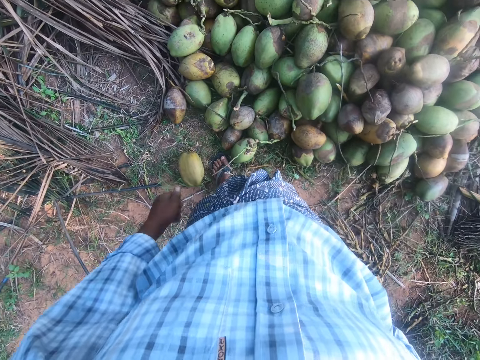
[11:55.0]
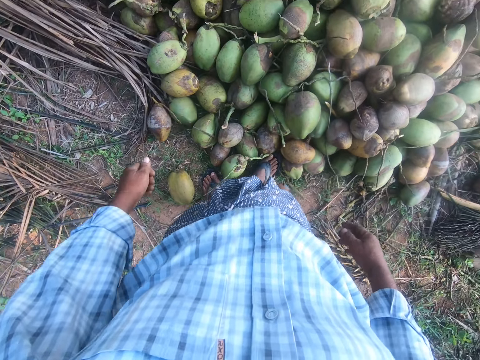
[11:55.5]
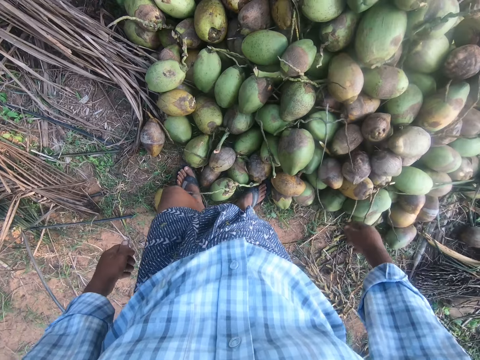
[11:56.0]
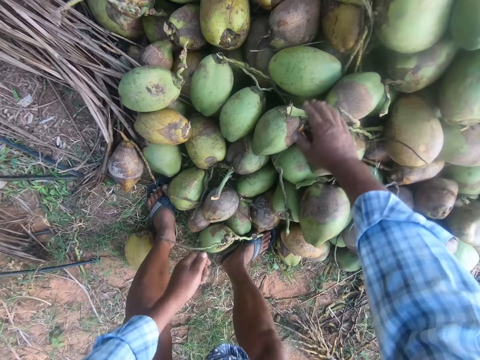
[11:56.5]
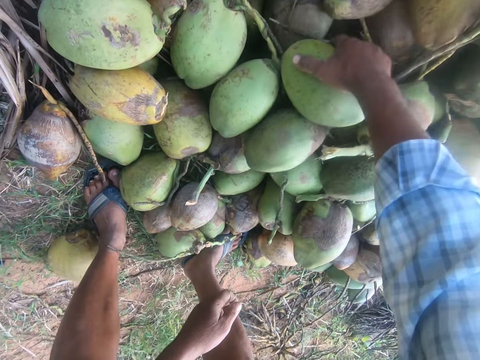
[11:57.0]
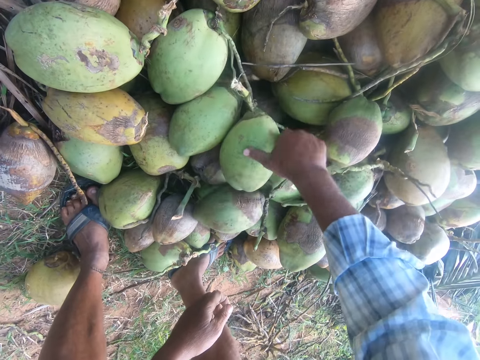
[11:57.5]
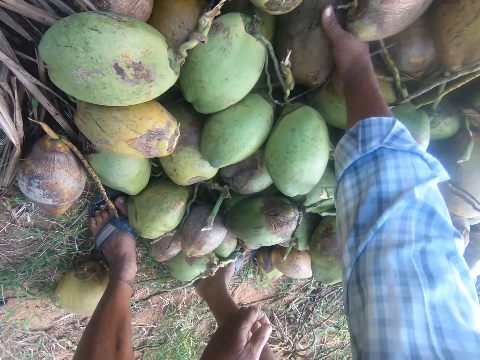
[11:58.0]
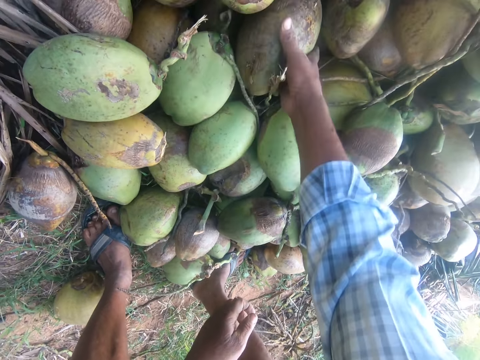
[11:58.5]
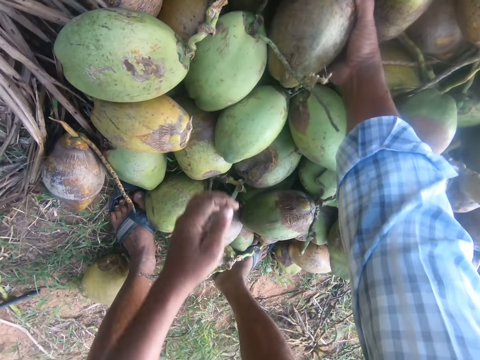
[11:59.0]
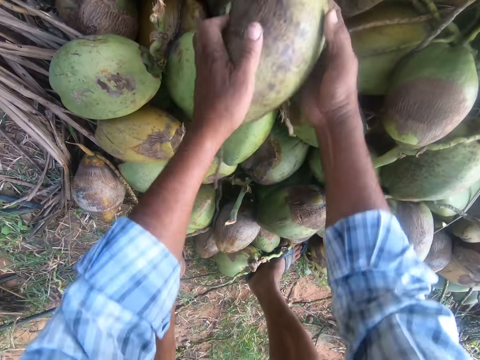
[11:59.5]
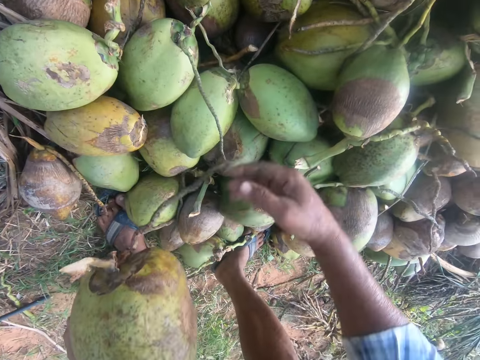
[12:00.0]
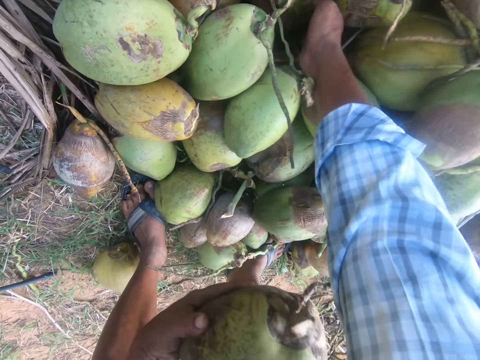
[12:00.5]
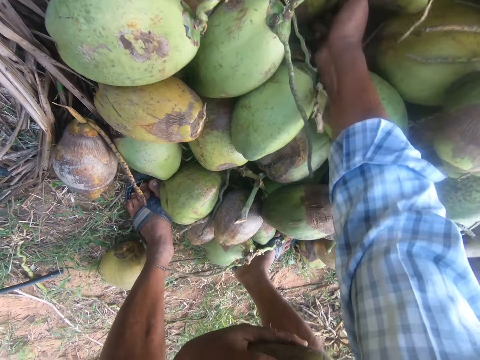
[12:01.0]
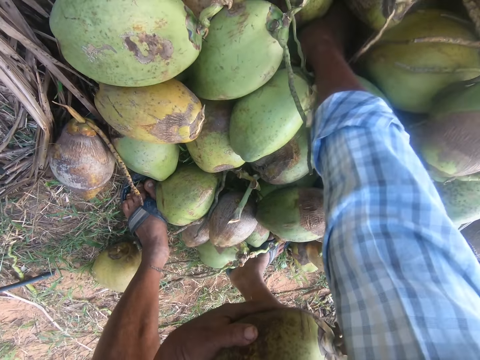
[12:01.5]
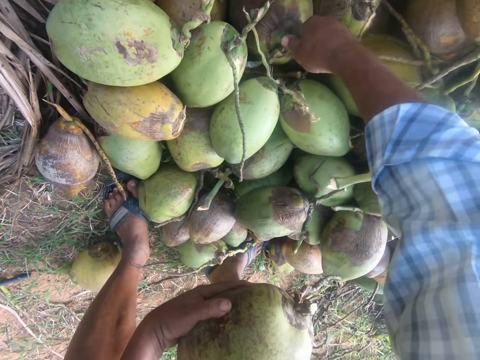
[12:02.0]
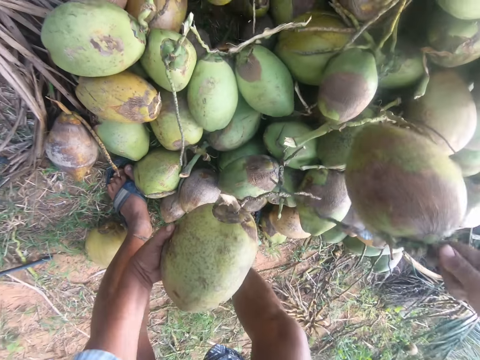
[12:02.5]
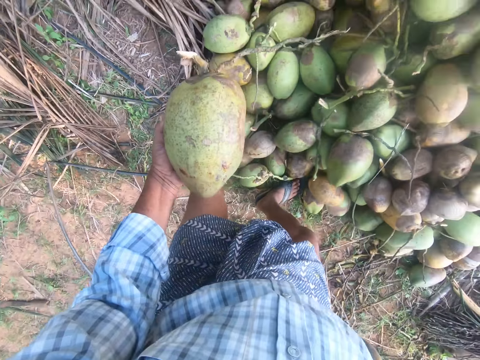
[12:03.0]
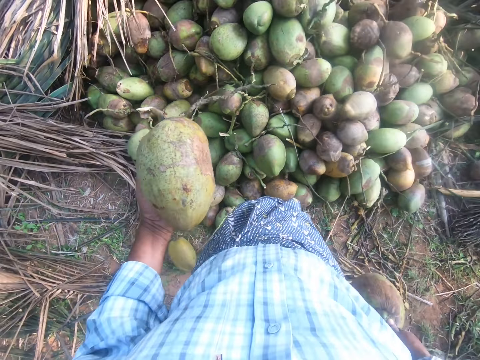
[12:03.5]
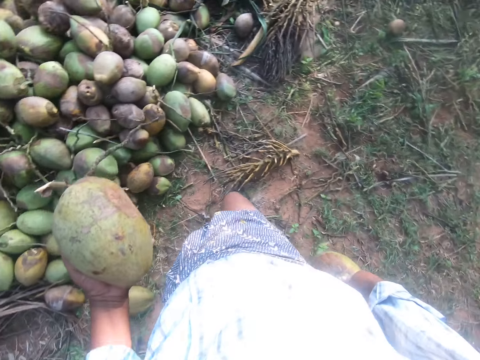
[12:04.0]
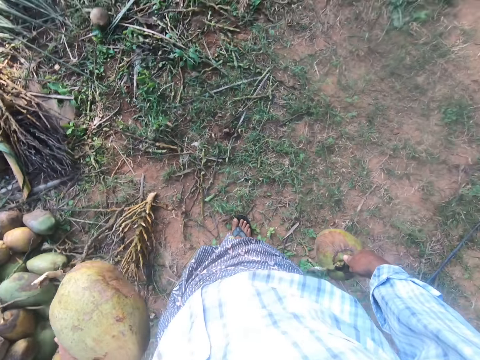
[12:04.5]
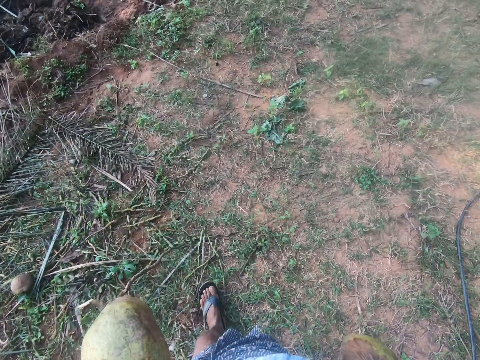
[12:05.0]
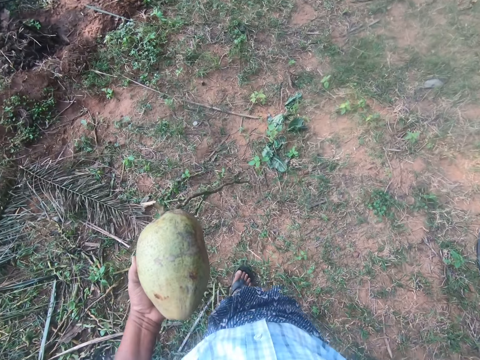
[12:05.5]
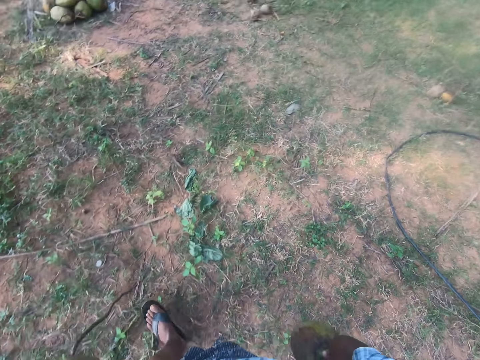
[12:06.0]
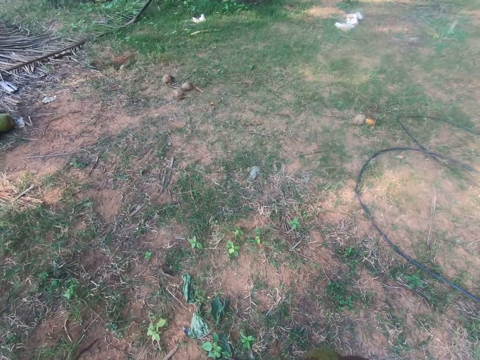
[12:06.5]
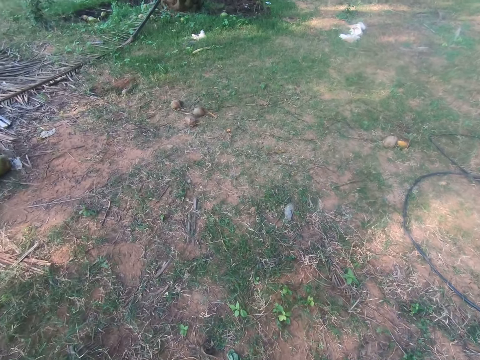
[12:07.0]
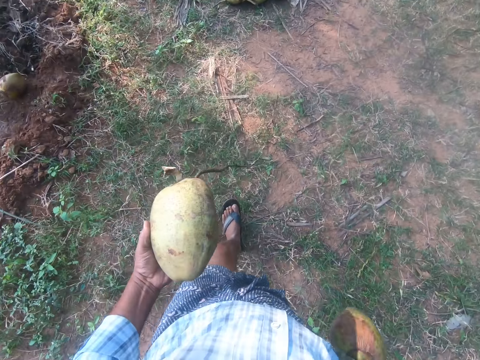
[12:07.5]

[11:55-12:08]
The camera wearer stands beside the coconuts. He bends. He picks another set of coconuts. He searches through the coconuts. He pulls a coconut. He picks the coconut with both hands. He picks the coconut with his hand. He stands up. He walks away from the heap of coconuts.

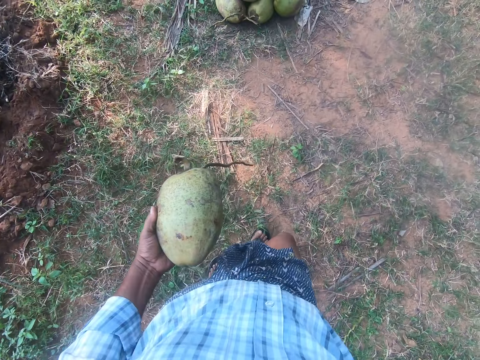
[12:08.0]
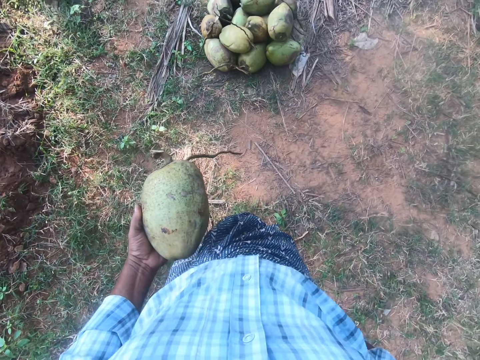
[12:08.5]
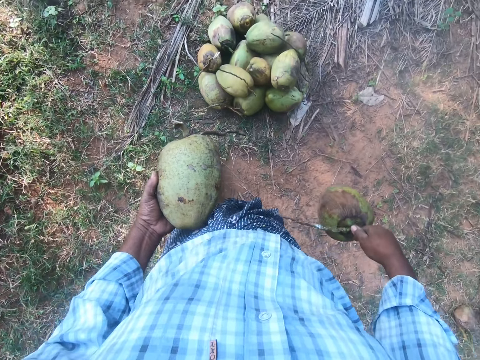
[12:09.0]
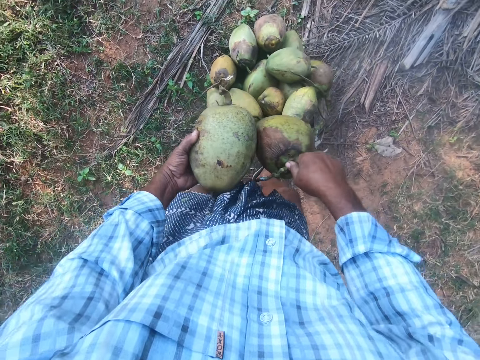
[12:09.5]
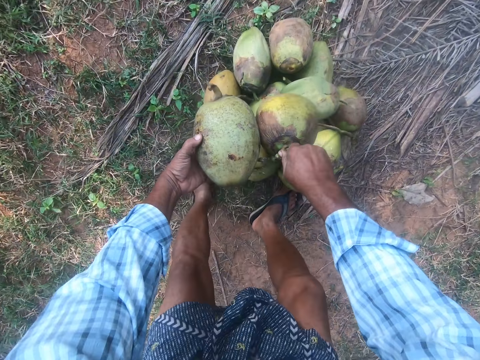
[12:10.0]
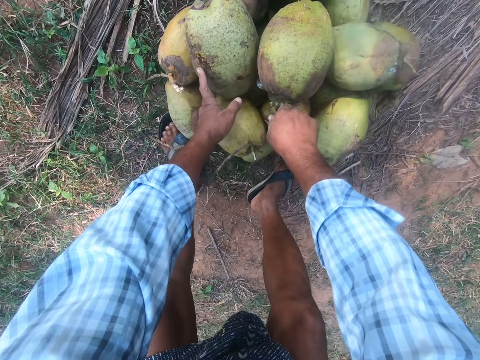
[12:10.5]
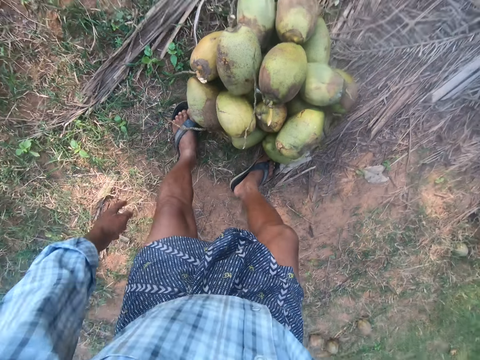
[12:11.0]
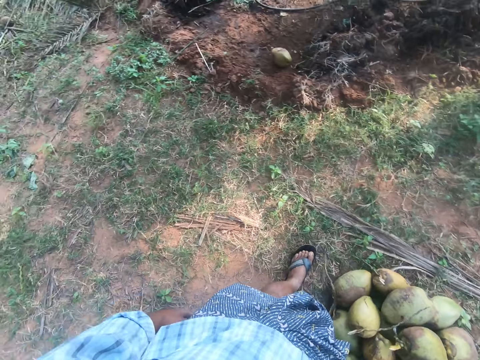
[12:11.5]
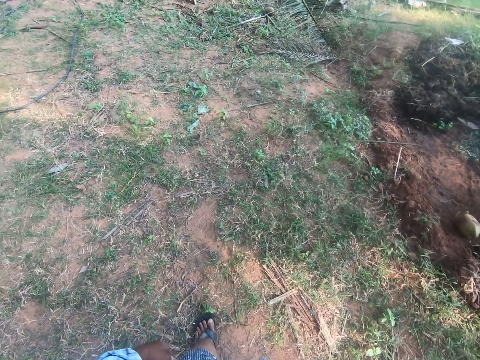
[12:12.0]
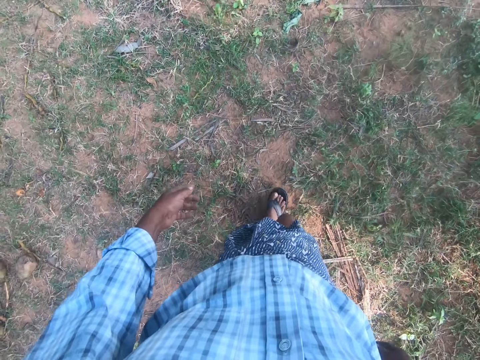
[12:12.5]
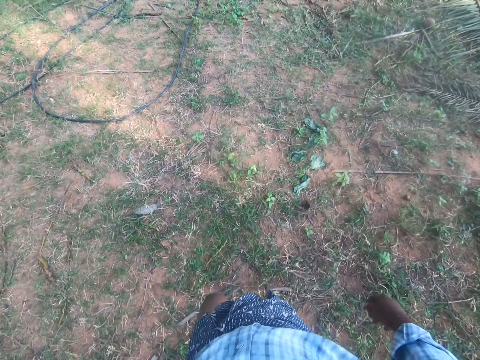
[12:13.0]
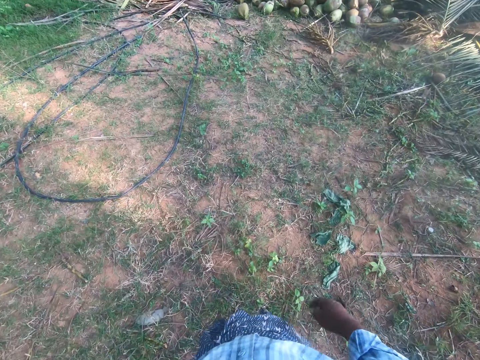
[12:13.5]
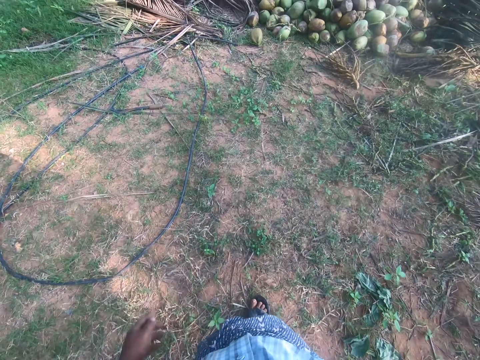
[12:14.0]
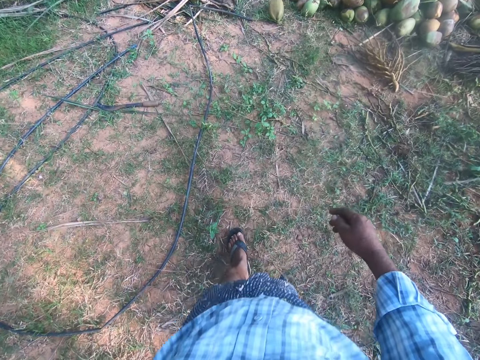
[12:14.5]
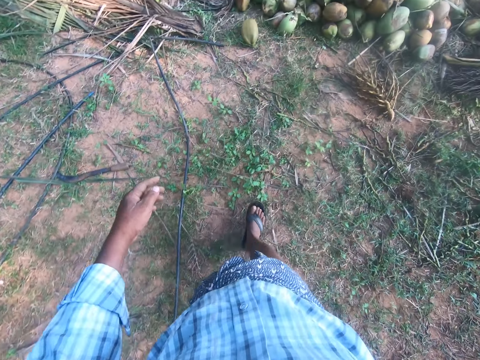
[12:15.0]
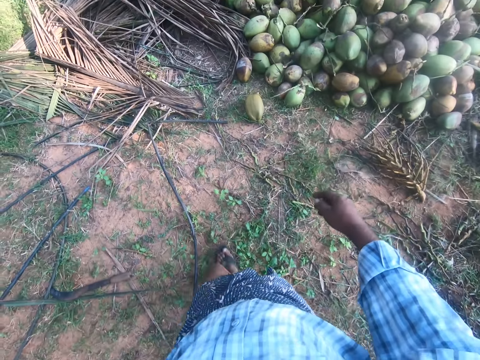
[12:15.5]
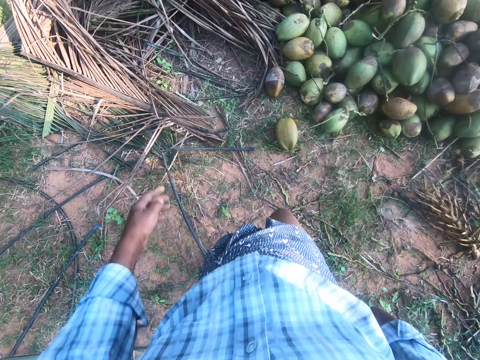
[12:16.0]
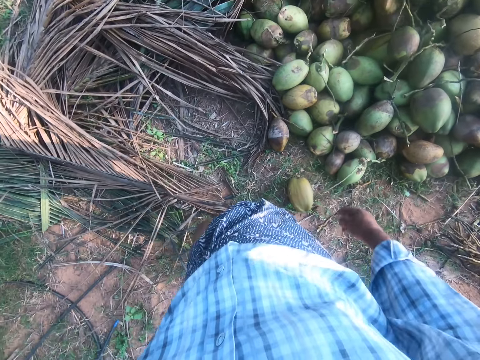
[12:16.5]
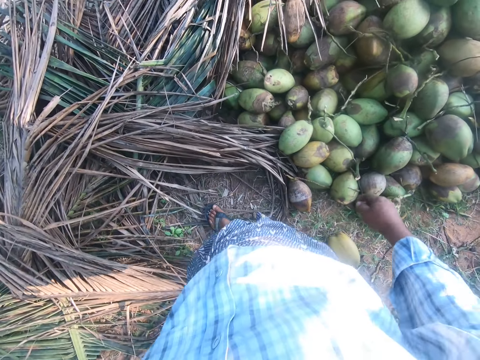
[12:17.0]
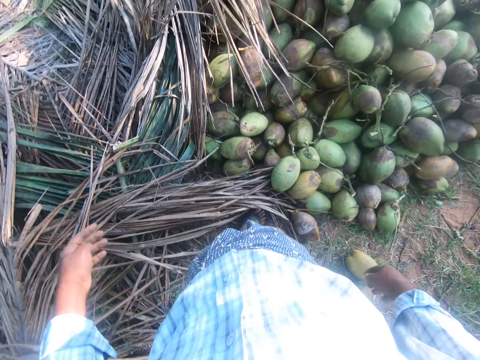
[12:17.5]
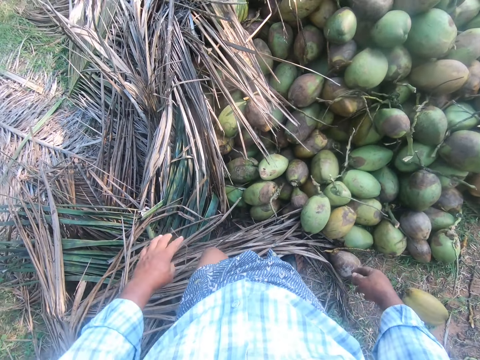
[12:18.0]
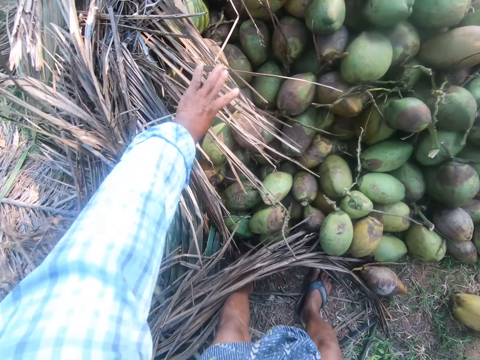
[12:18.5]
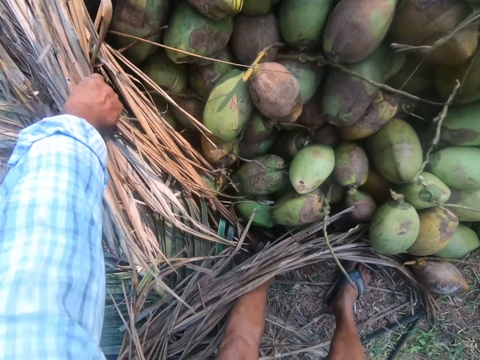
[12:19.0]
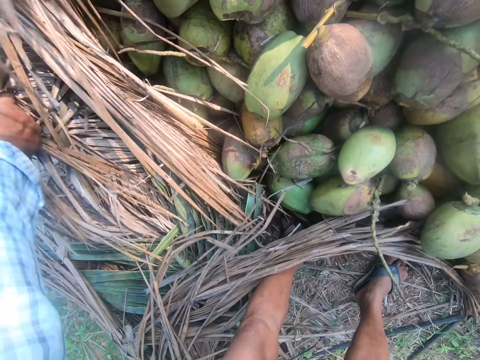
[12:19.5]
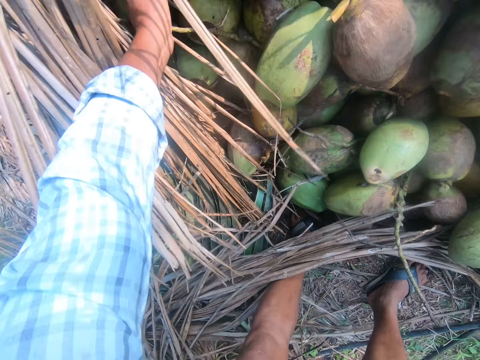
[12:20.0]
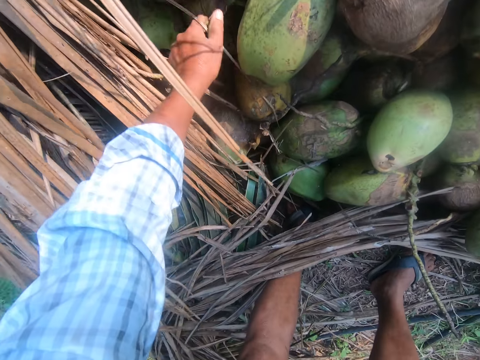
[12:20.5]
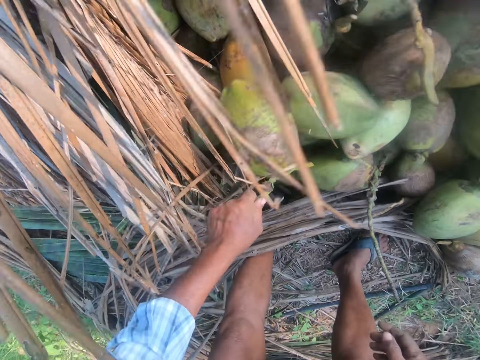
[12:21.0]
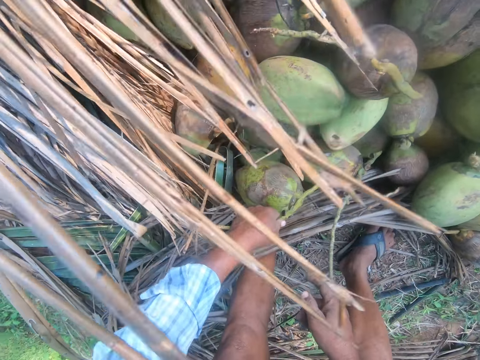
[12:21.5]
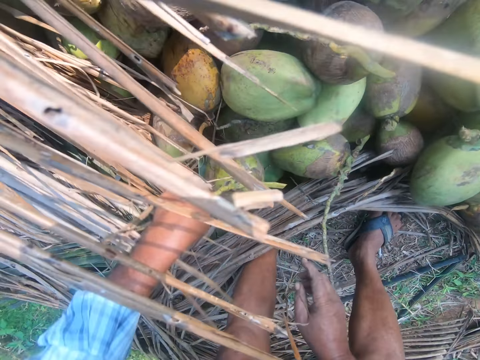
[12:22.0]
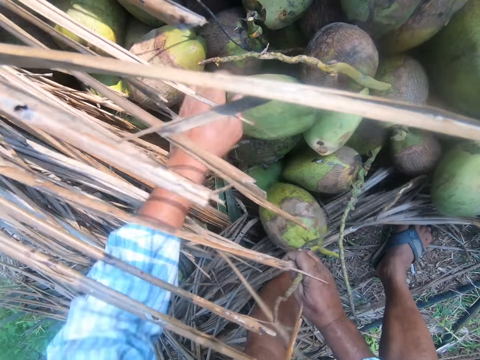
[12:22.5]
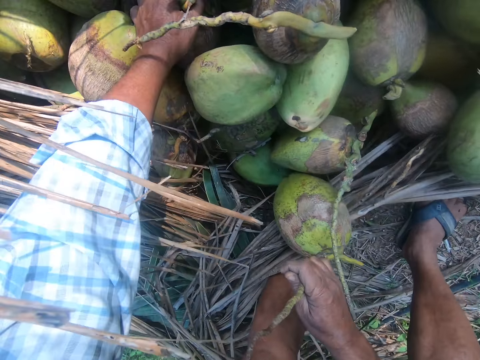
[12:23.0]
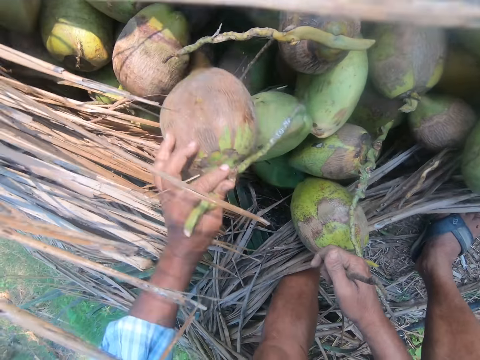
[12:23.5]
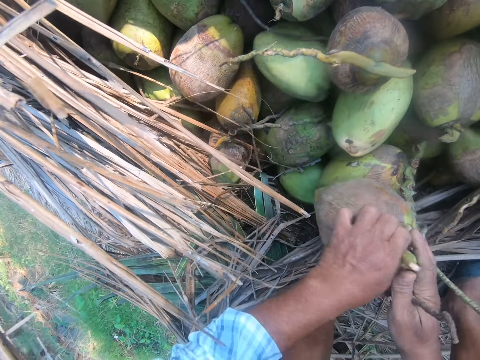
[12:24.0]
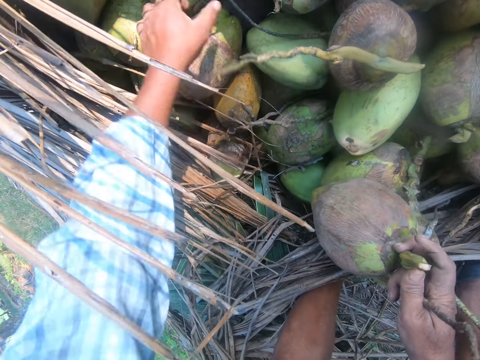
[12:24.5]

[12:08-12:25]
The camera wearer joins the coconuts. He drops the coconuts on the floor. He walks back to the heap of coconut. He removes the tree branch from the heap of coconut. He picks another set of coconuts with his hand. He switches the coconut to the other hand. He picks a coconut with his hand and switches the coconut to the other hand.
